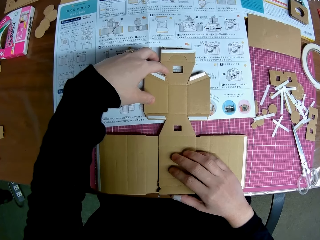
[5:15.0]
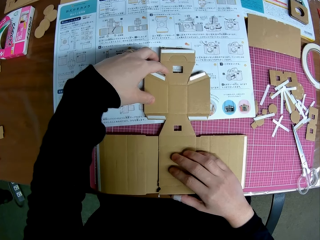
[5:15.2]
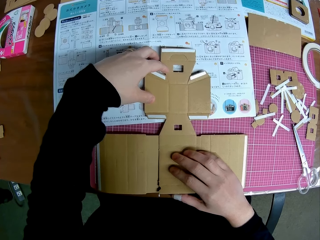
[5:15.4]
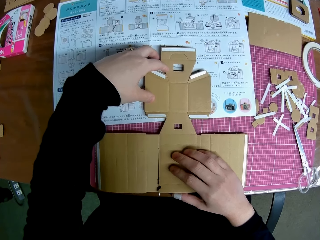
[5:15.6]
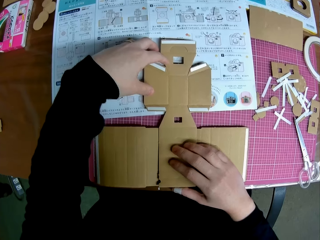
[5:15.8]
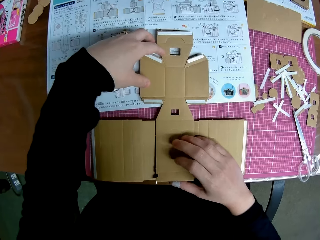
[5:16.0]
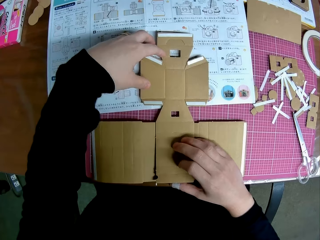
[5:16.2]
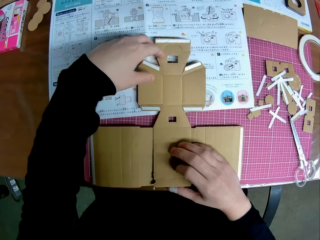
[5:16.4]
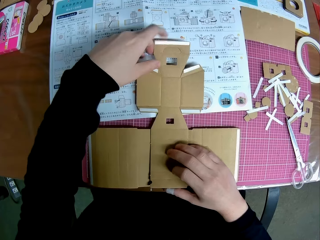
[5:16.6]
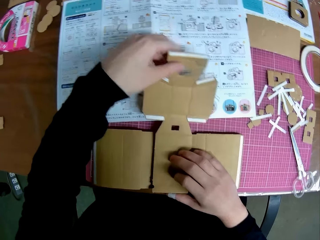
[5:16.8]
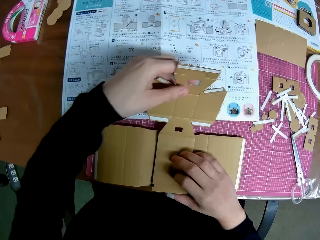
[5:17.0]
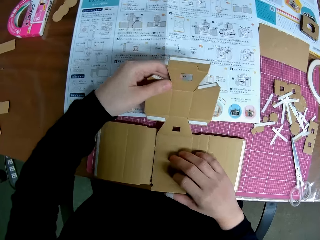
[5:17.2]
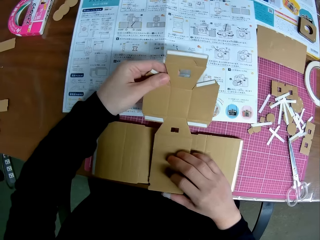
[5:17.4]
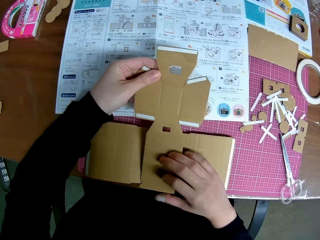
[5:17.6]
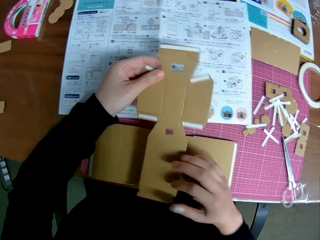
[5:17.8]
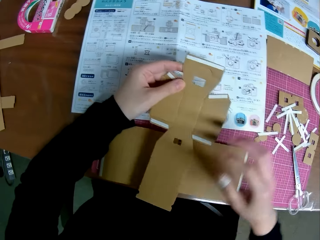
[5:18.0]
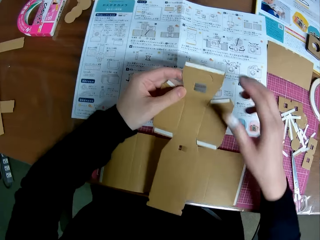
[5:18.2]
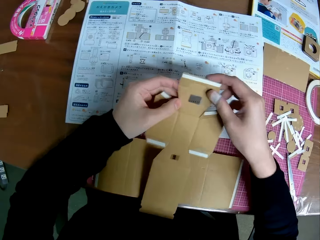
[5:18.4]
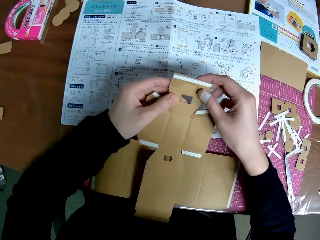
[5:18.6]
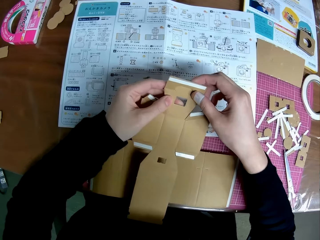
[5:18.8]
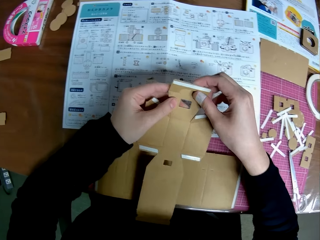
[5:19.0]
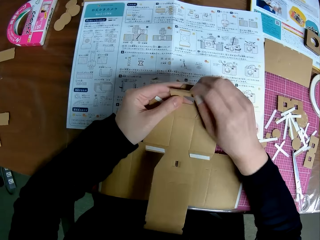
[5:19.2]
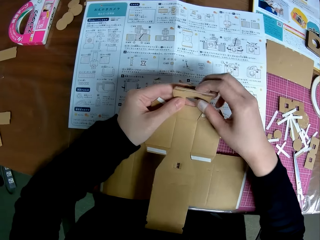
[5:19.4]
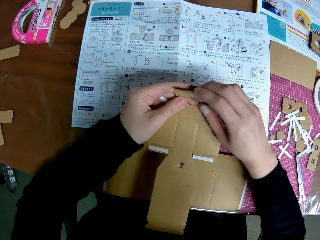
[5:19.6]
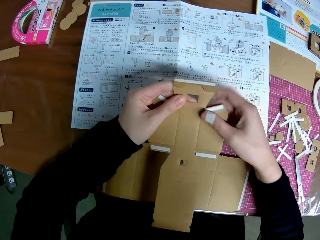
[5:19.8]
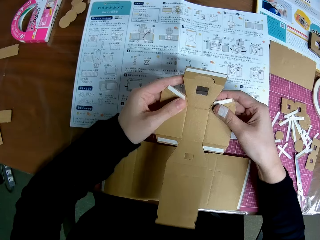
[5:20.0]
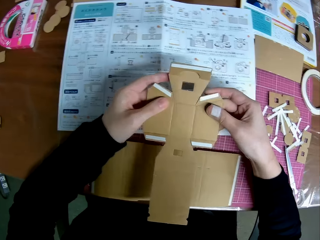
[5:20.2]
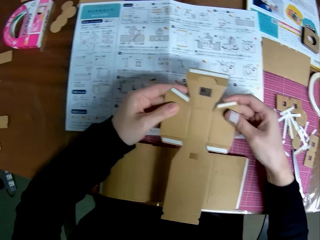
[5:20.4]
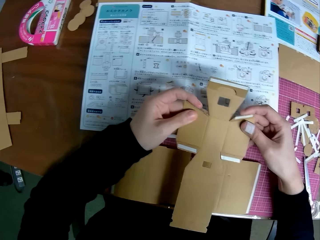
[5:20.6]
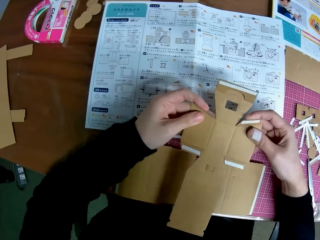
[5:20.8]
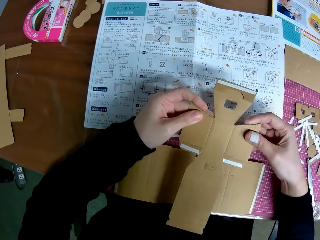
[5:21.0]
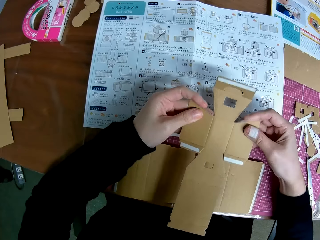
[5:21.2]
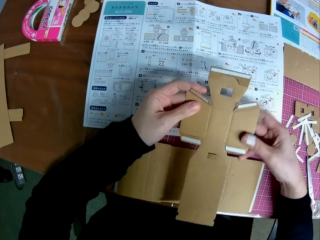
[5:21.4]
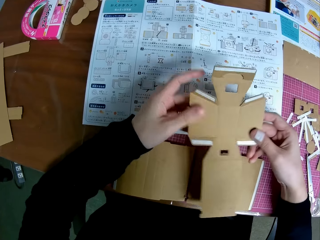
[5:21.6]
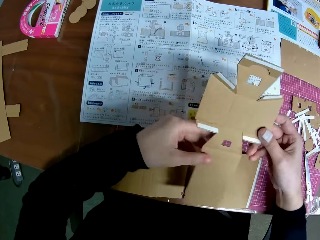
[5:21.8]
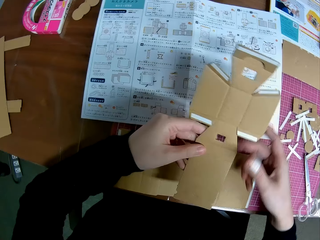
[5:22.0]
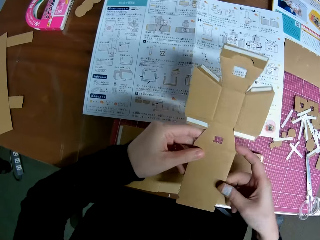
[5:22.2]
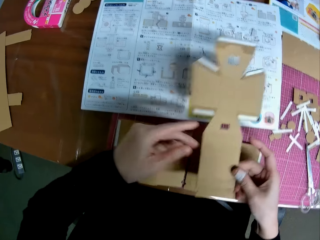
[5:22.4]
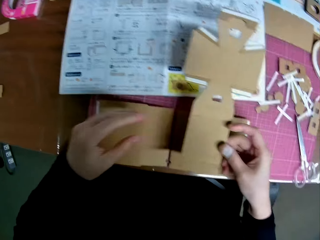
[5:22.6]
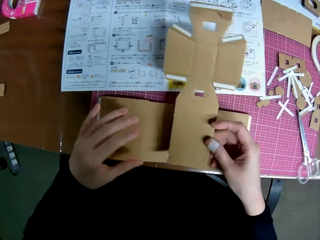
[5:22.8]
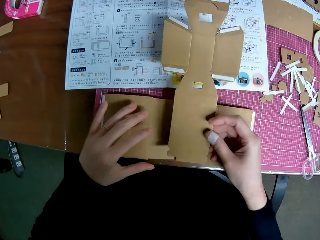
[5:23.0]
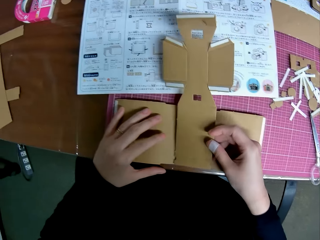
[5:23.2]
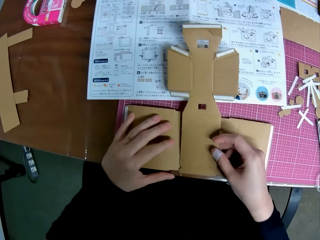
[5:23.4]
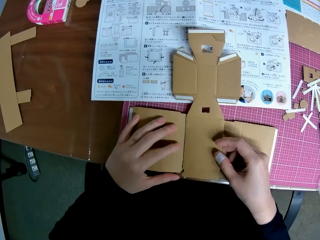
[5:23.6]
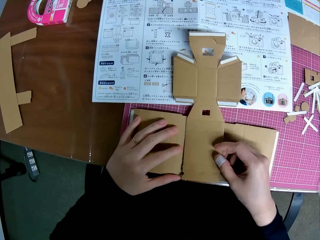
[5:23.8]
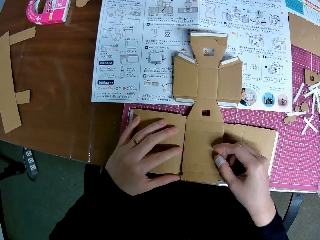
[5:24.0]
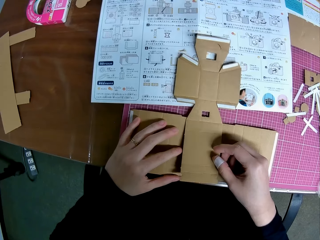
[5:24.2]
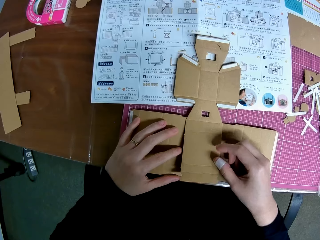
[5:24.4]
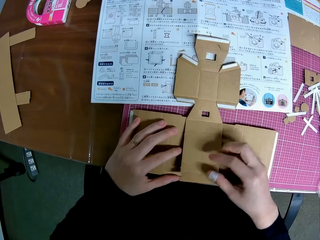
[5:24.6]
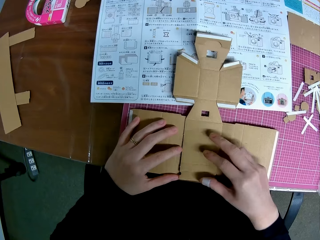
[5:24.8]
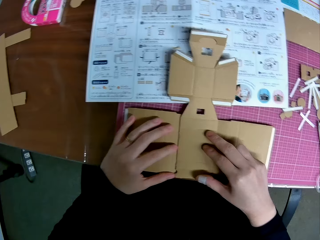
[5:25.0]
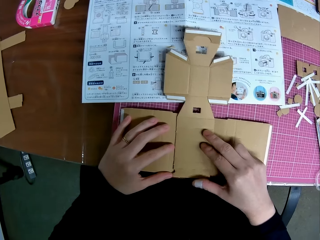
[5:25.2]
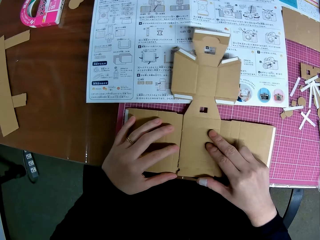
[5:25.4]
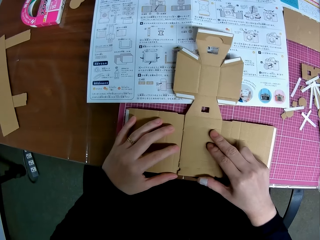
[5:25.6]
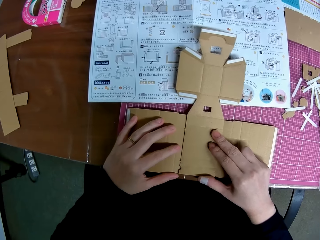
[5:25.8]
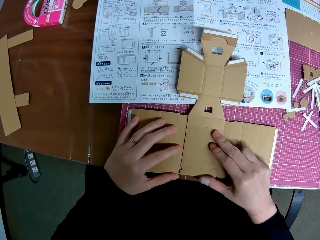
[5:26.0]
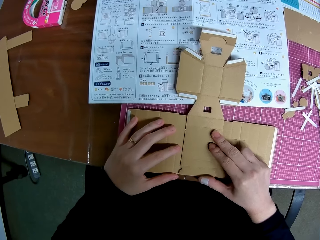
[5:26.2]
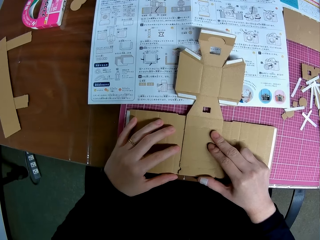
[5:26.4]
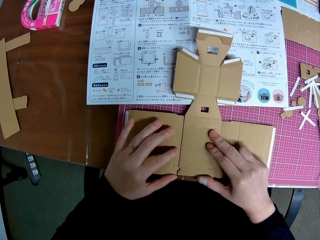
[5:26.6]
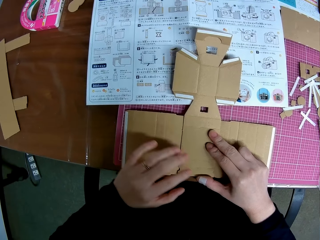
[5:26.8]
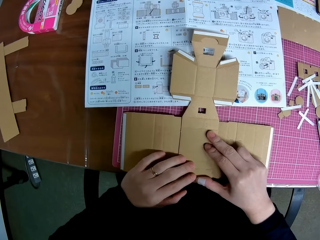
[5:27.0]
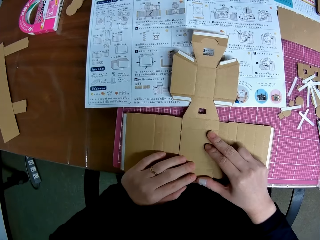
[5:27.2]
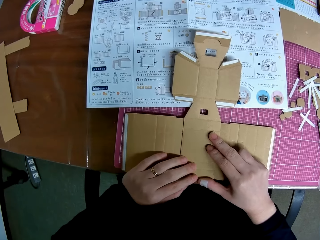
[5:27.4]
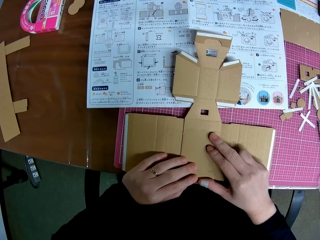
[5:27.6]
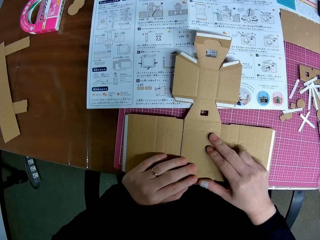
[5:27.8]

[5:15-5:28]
The camera wearer picks up the cross-shaped piece from the big pieces on the cutting mat. They hold the top of the papercraft and bend the top. They bend the sides. They place the cross-shaped piece on the second and third big pieces on the cutting mat. They fix the papercraft at the center.

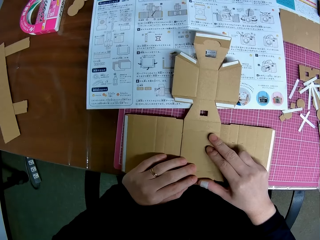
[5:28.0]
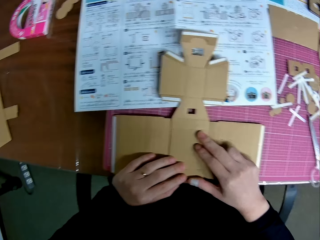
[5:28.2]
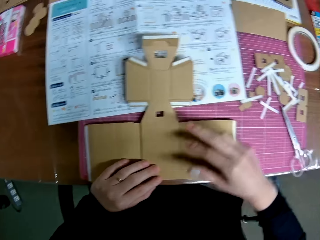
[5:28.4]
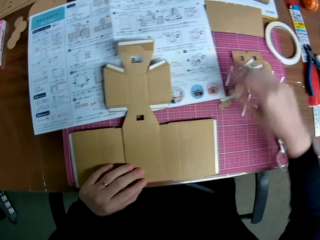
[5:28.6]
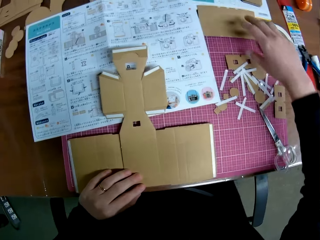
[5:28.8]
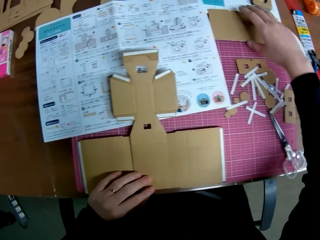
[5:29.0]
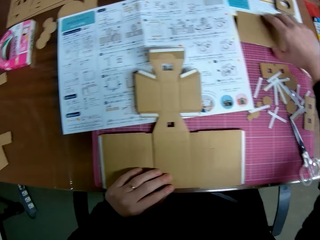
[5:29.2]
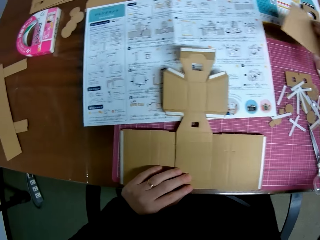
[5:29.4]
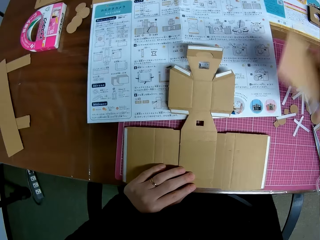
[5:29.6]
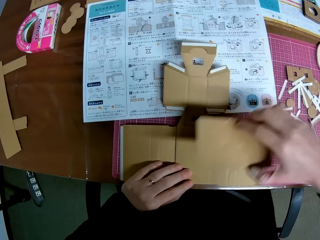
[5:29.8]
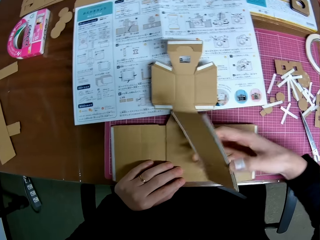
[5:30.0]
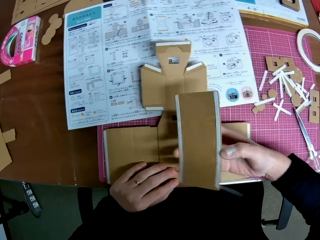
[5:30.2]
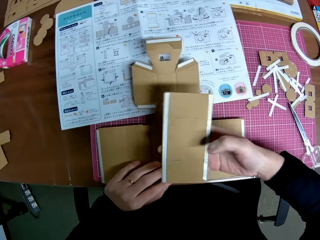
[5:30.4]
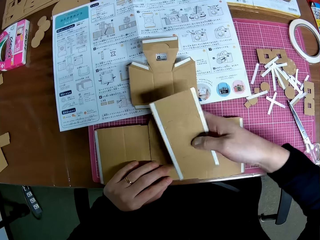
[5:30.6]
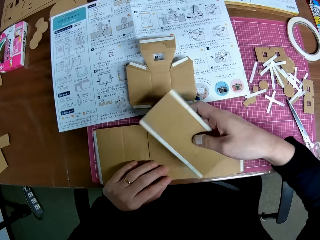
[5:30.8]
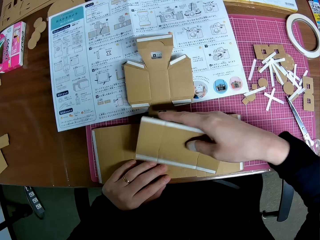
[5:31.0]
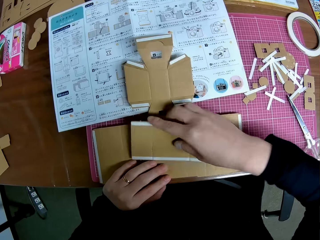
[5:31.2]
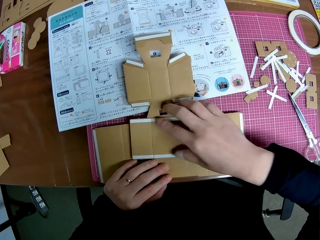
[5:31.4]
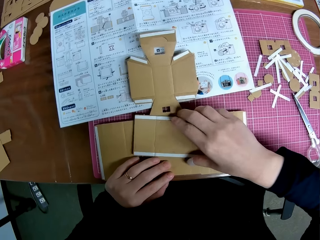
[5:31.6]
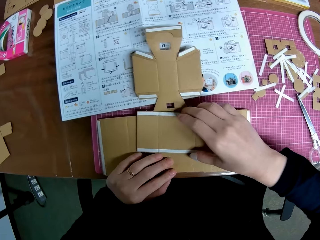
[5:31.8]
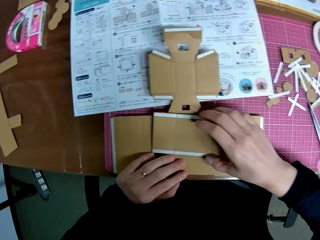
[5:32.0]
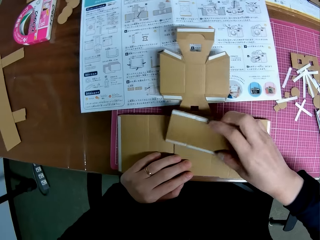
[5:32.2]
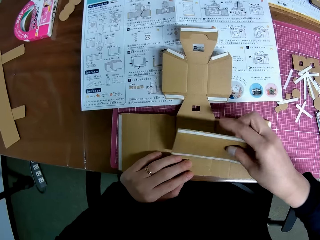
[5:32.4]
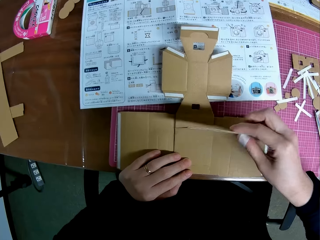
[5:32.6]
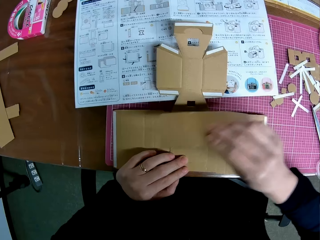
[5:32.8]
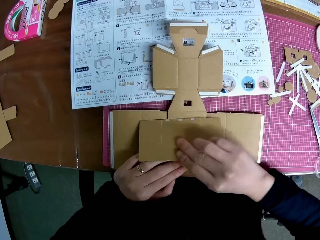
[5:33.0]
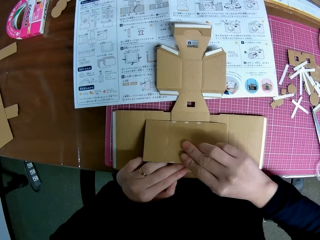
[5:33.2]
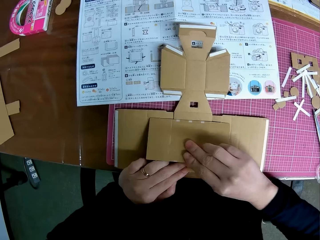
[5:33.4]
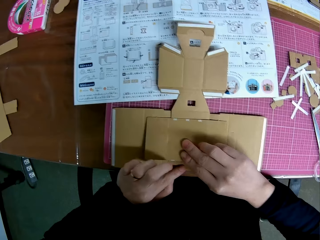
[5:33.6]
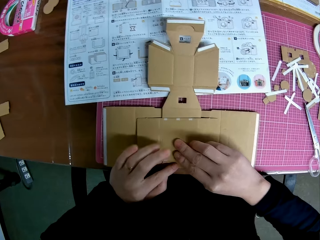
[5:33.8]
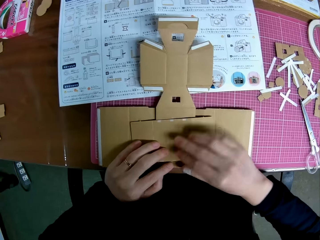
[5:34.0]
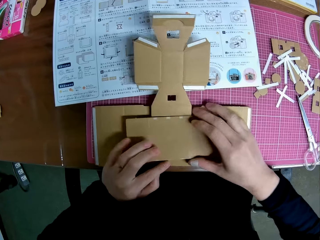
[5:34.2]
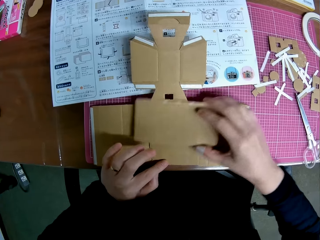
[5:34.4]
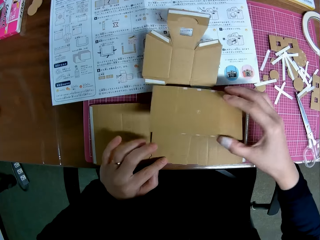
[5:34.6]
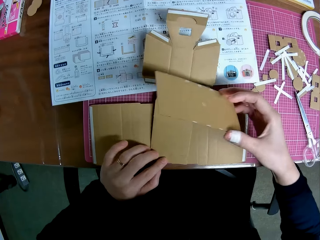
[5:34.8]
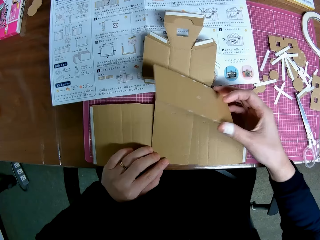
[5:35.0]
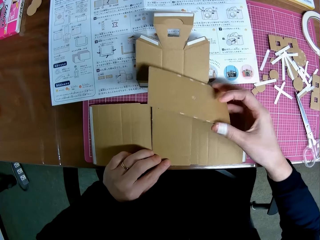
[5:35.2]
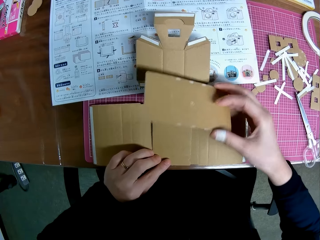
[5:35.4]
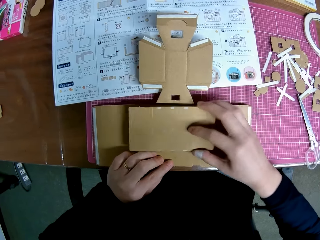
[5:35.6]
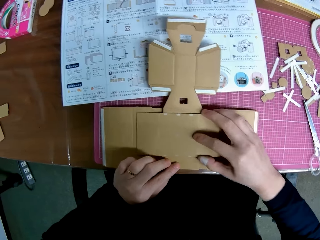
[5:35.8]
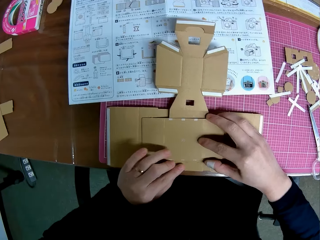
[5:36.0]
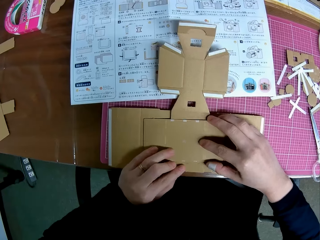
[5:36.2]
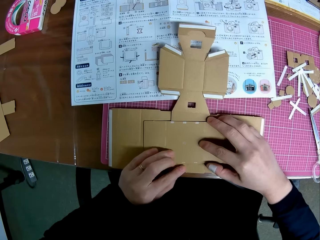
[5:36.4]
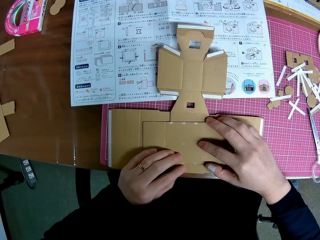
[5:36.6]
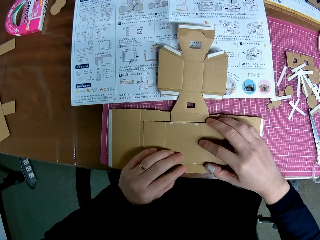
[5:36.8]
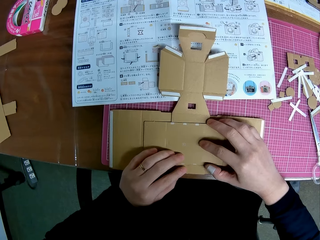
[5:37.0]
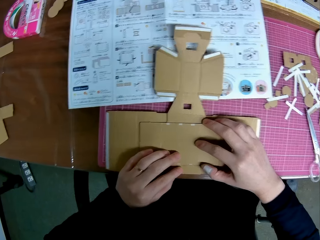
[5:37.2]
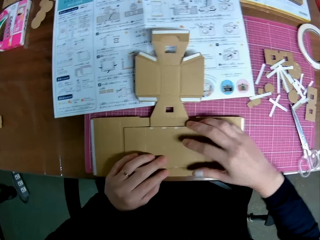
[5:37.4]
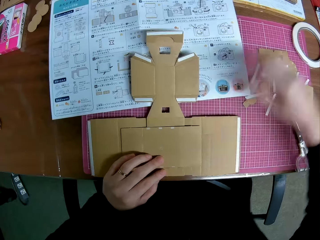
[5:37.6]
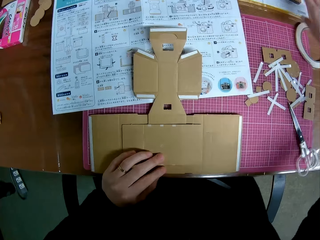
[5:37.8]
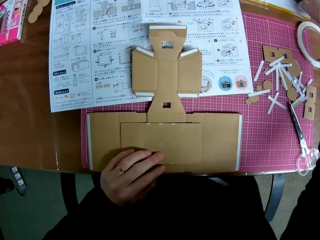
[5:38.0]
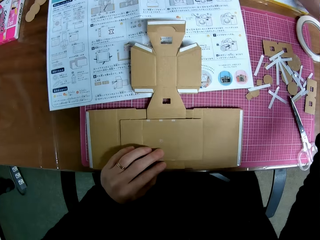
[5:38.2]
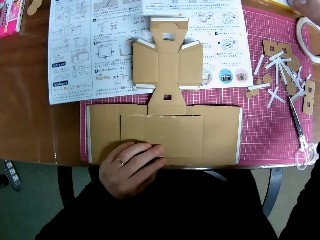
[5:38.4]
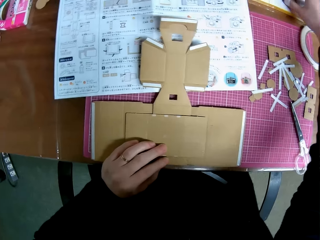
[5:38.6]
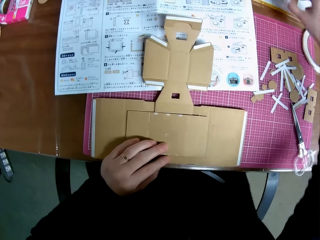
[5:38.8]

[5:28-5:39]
The camera wearer picks up the first big piece from the table. They hold the papercraft with the left hand. They turn the first big piece upside down. They place the first big piece on the cross-shaped piece. They turn the first big piece upside down again. They place the first big piece on the cross-shaped piece. They remove the first big piece from the cross-shaped piece. They place the first big piece on the cross-shaped piece again. They pick up the stack of circular pieces from the table.
